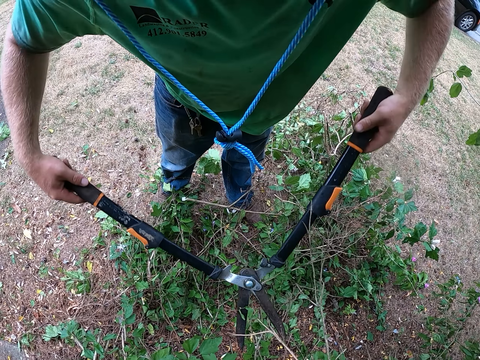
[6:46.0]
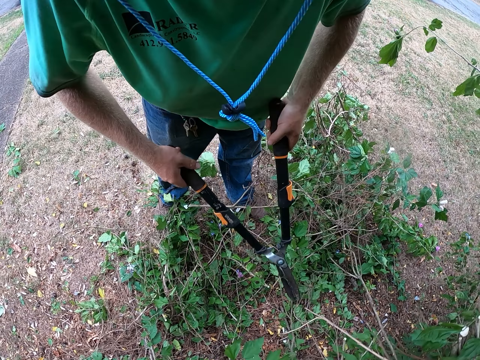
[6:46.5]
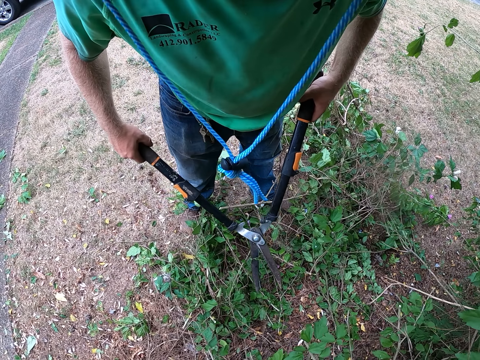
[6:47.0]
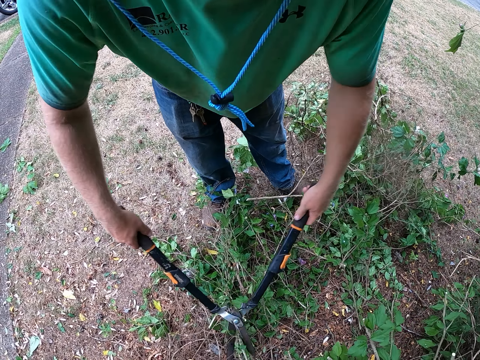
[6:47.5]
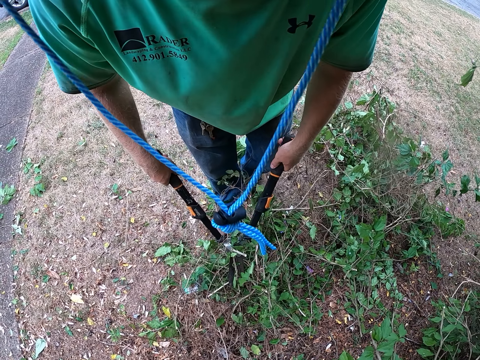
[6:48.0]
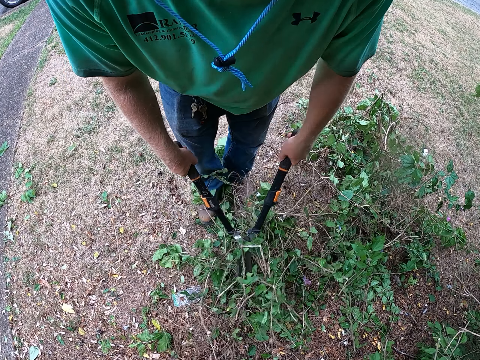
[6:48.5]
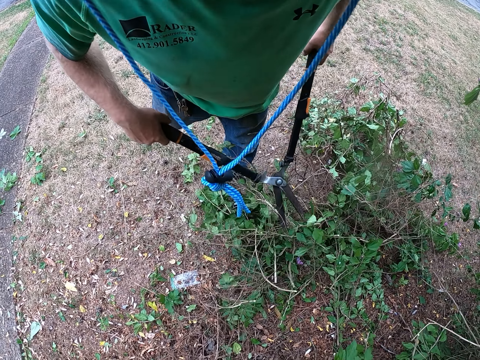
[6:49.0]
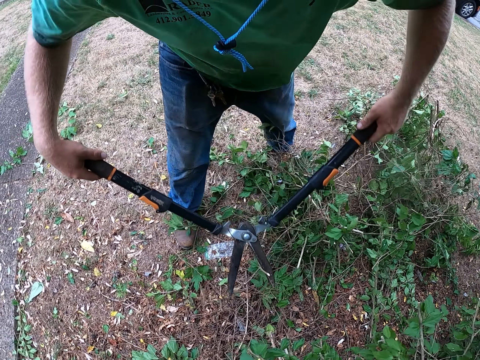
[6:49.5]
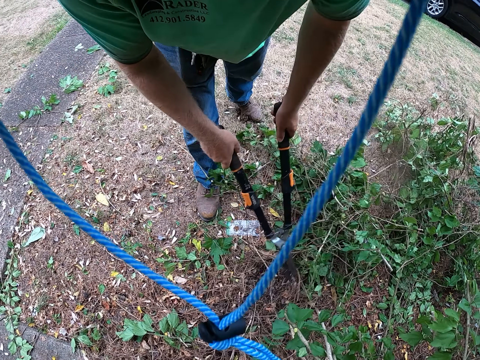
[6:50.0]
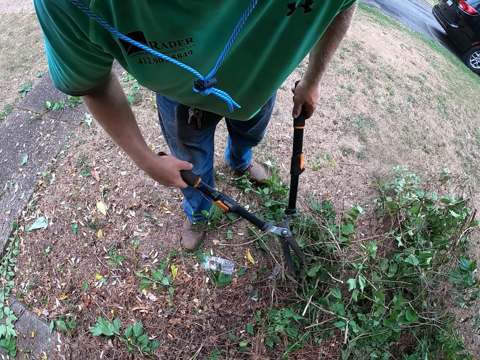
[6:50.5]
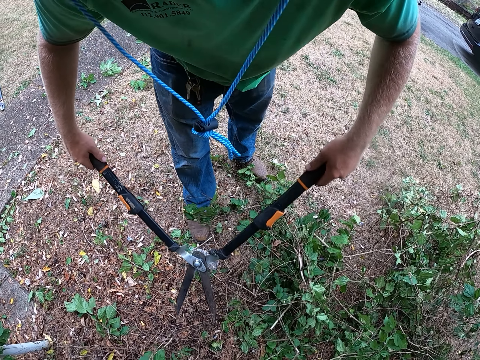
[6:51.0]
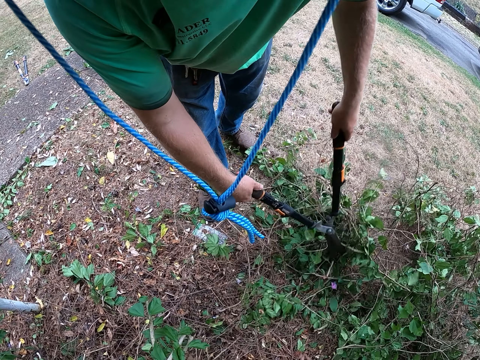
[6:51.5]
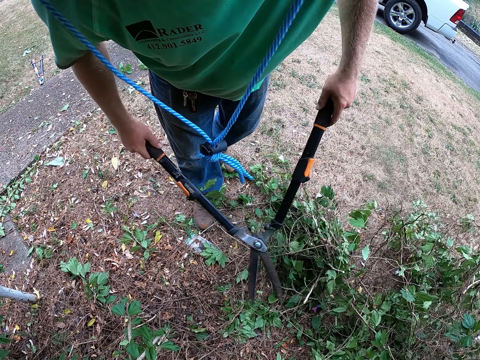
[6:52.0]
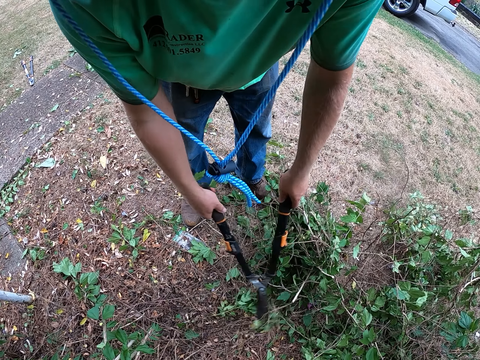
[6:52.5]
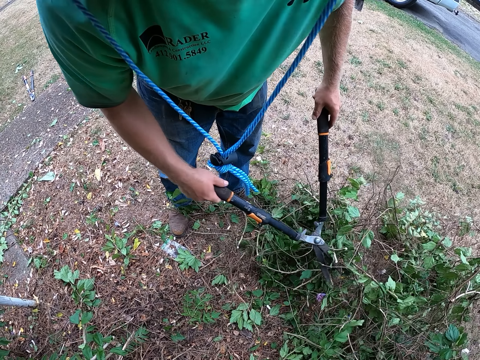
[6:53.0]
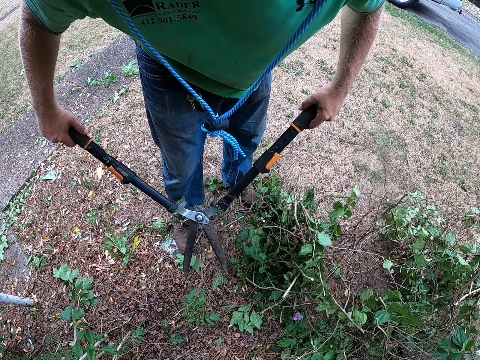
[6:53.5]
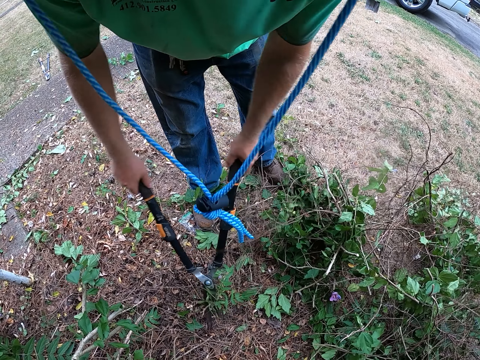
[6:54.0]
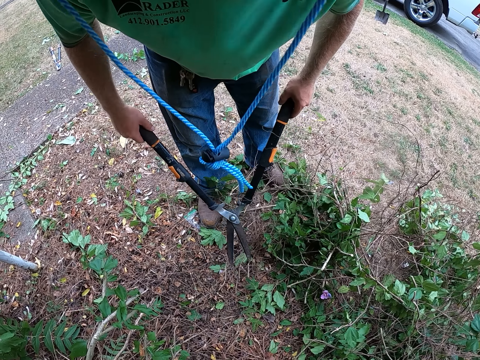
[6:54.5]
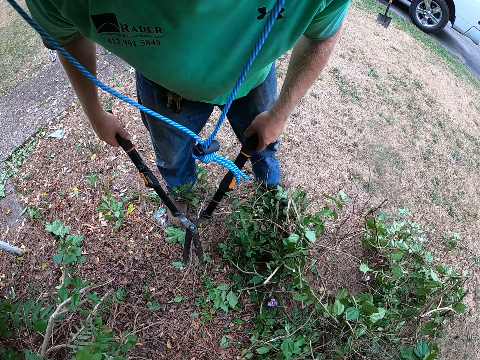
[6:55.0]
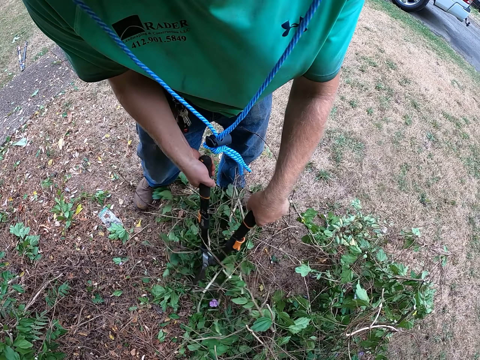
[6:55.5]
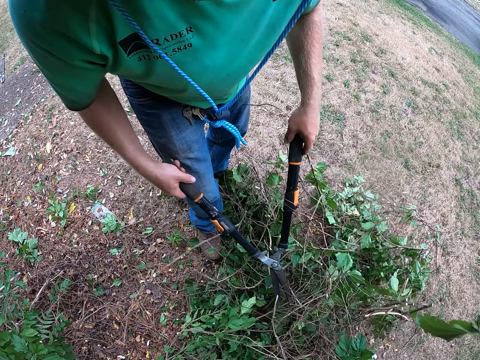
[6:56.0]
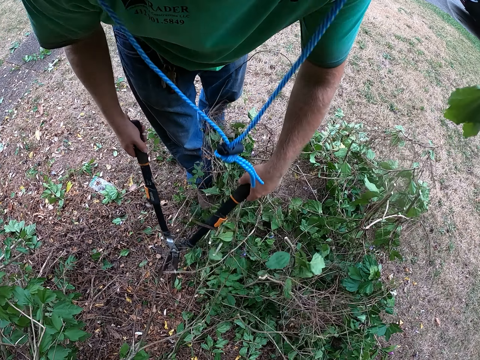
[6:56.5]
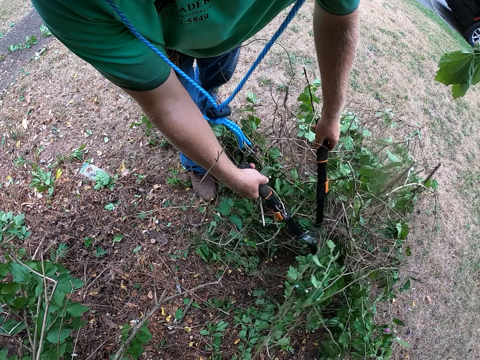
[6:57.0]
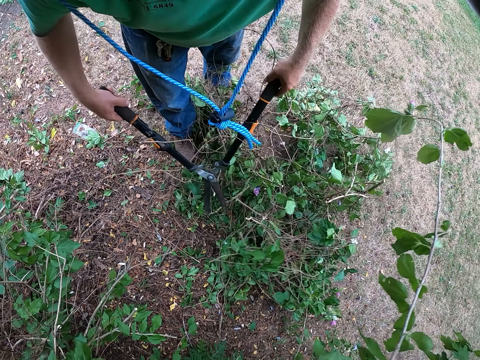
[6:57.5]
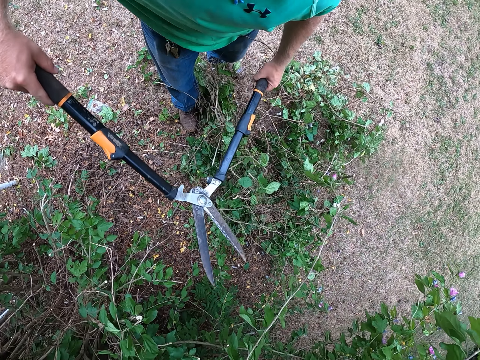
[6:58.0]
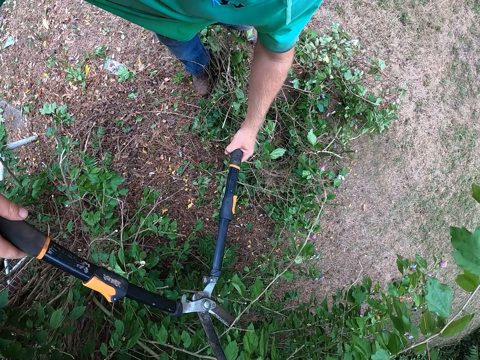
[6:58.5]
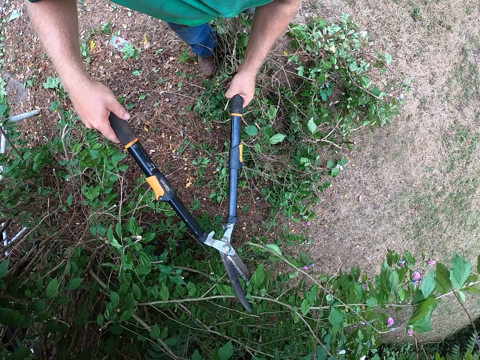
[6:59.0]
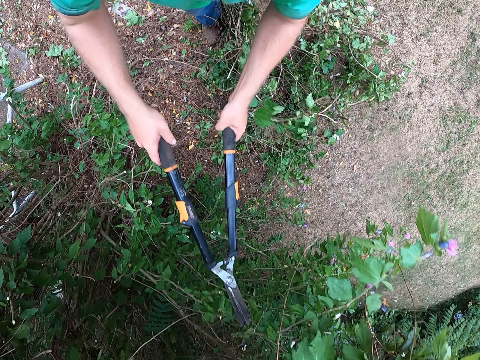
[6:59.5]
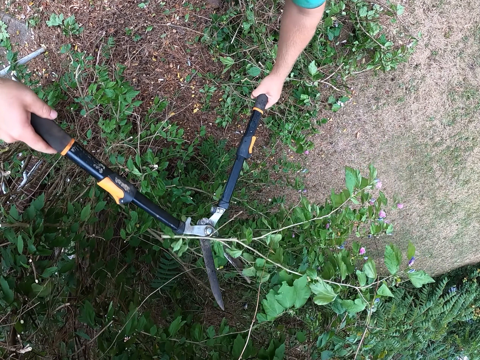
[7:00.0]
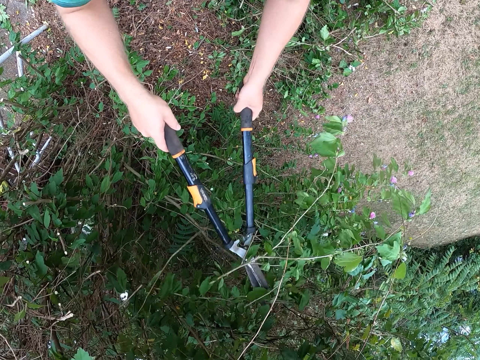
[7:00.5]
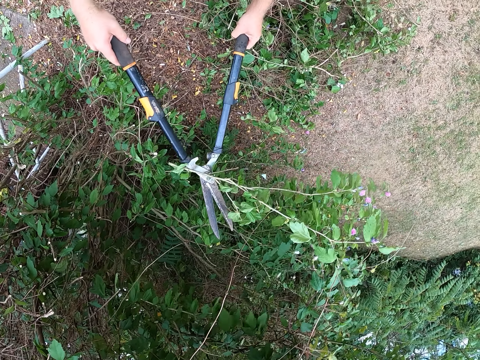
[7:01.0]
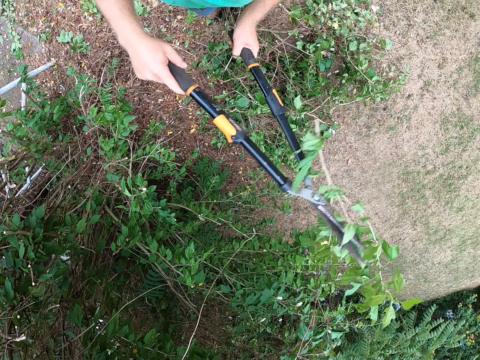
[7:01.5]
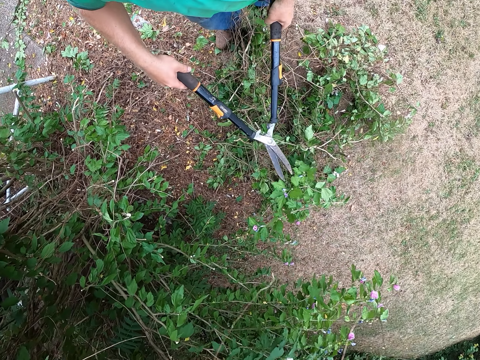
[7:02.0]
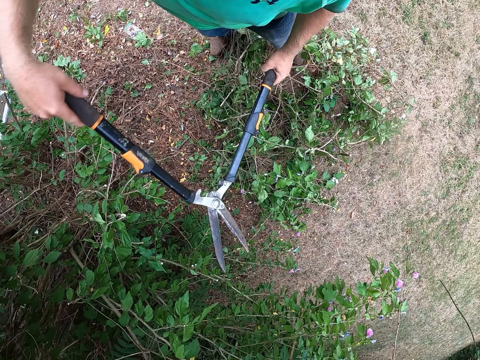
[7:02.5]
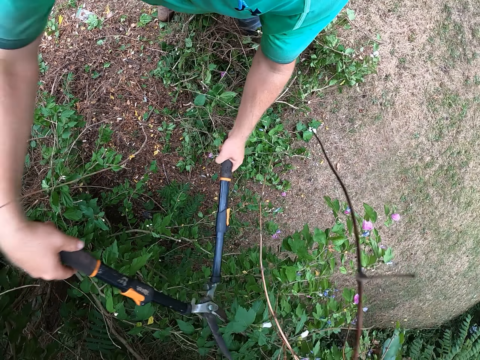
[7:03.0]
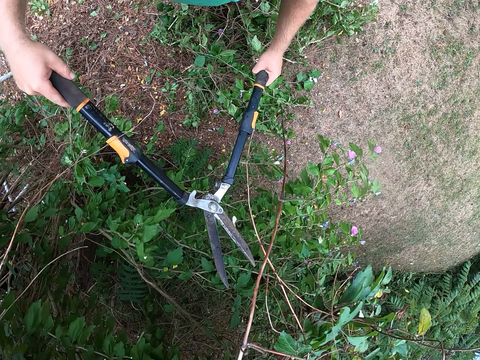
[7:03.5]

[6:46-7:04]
The camera wearer moves the twigs on the ground with the shear in both hands. He puts branches together. He prunes a tree. He puts the branches together. He prunes a plant. He puts the branches together. He trims the plant with the shear in both hands.

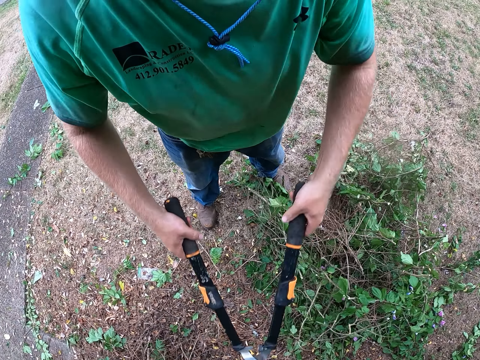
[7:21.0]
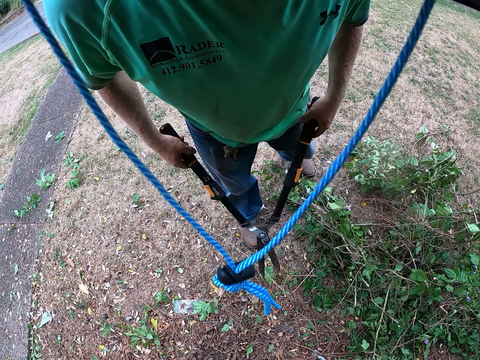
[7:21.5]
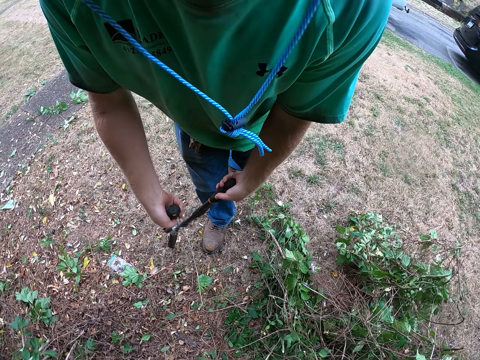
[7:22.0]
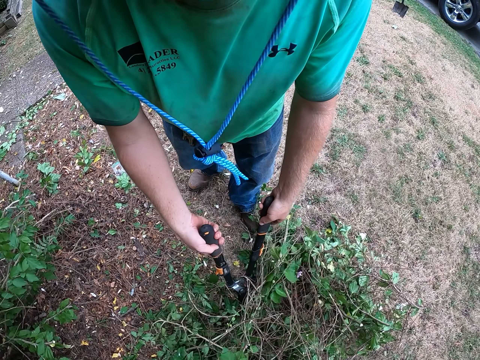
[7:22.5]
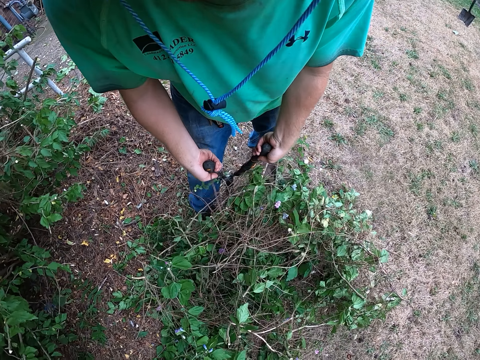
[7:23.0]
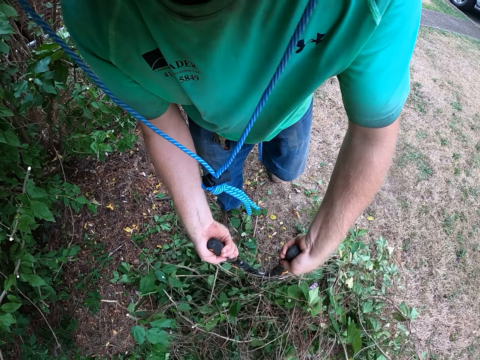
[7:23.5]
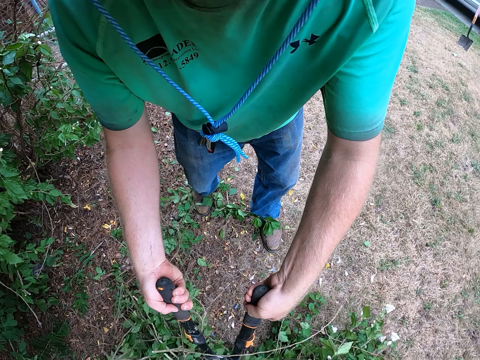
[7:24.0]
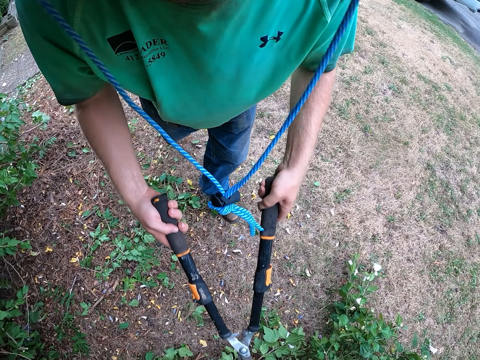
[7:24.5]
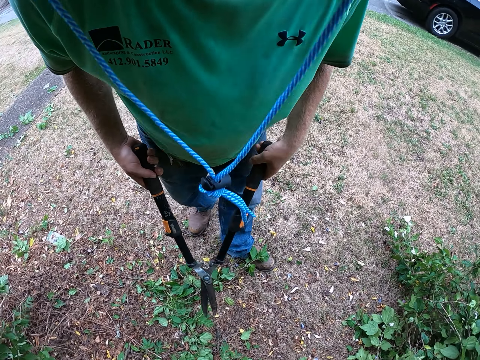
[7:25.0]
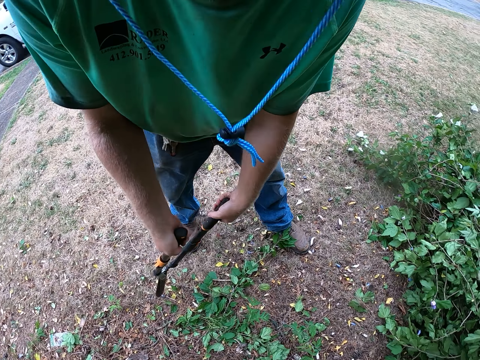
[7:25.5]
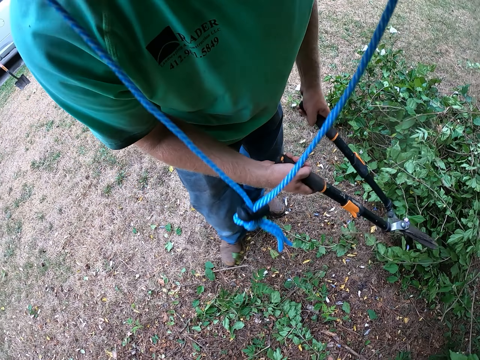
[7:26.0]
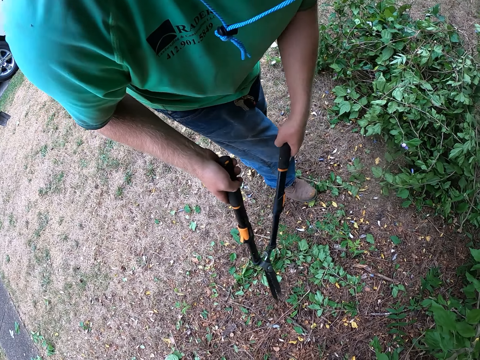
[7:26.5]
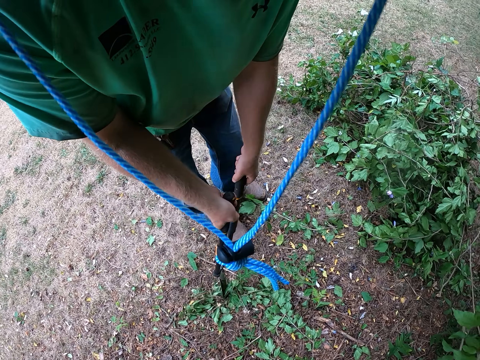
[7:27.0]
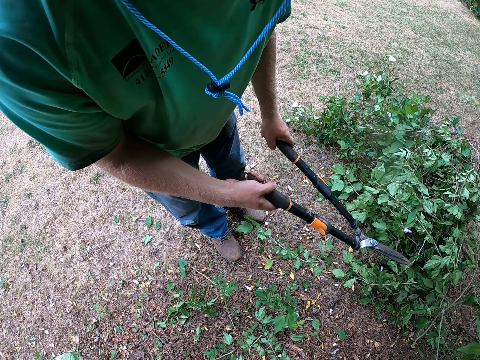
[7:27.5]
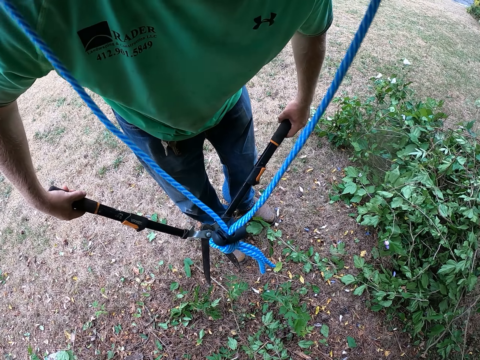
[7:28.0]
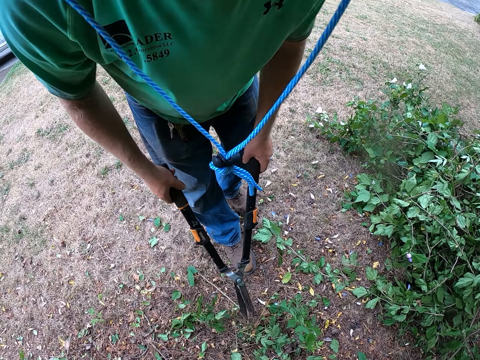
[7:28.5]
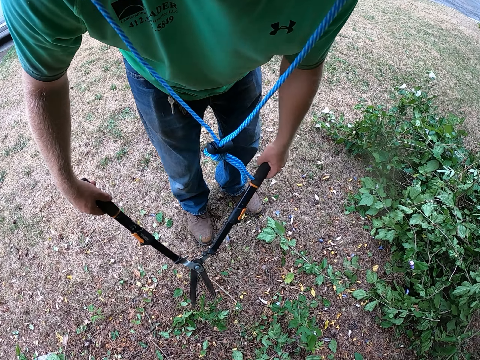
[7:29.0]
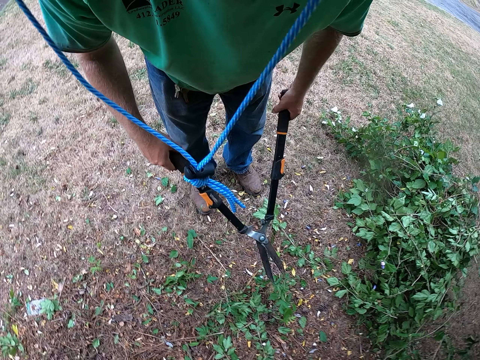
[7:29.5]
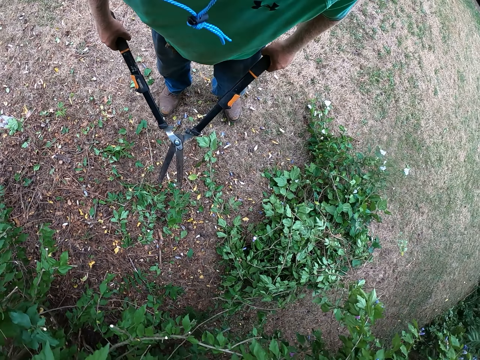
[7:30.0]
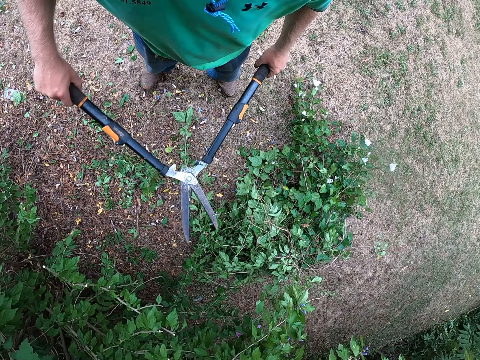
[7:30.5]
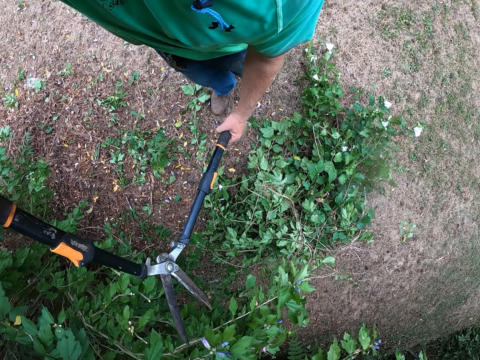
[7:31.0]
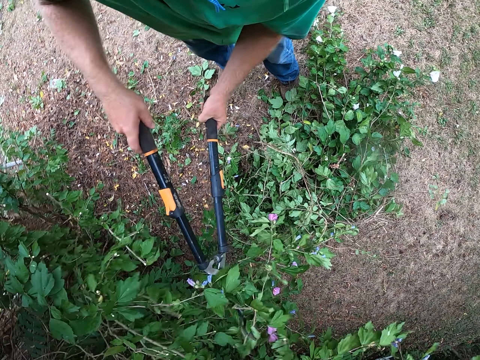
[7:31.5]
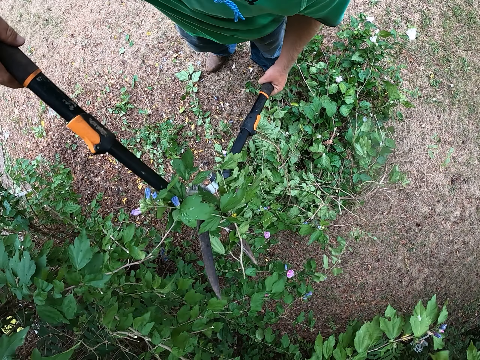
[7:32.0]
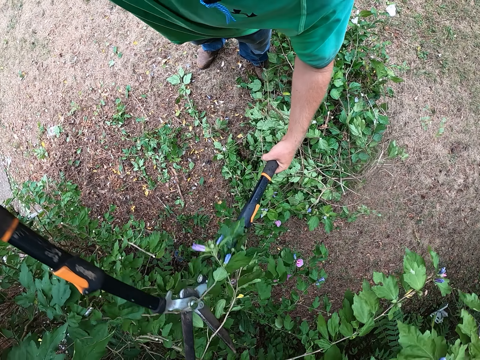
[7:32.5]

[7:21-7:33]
The camera wearer moves the twigs on the ground with the shear in both hands. He puts branches together. He prunes plants. He trims the plant with the shear in both hands.
